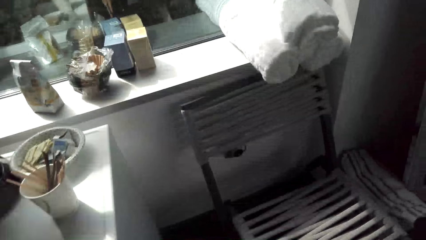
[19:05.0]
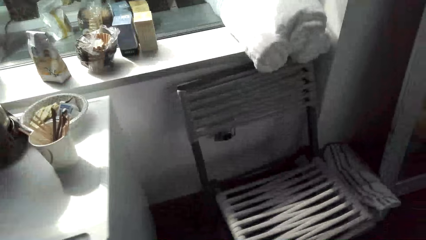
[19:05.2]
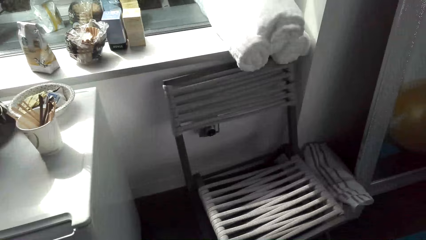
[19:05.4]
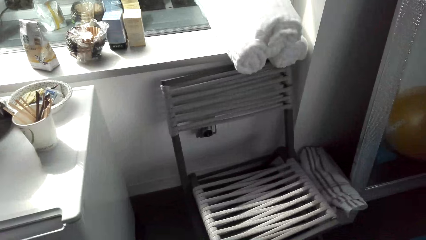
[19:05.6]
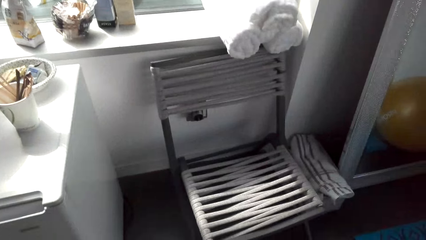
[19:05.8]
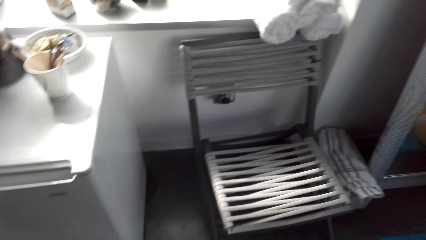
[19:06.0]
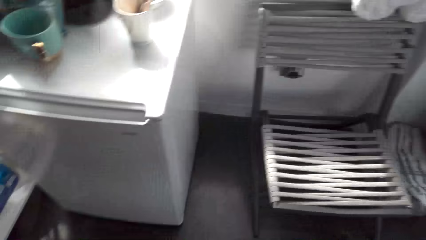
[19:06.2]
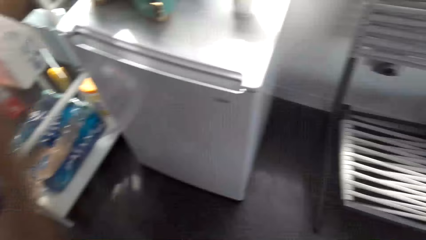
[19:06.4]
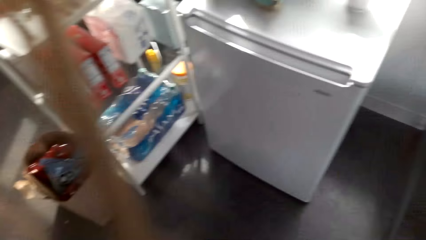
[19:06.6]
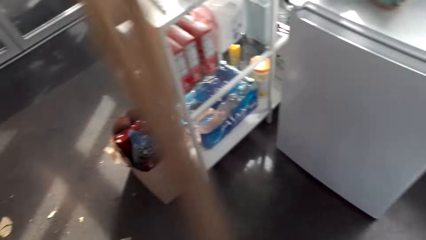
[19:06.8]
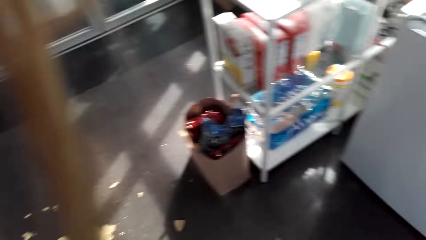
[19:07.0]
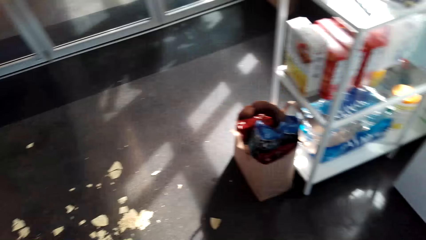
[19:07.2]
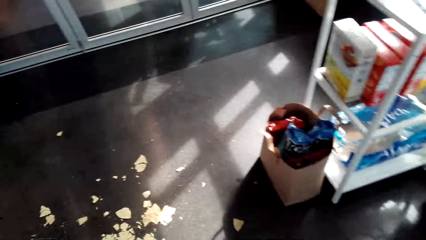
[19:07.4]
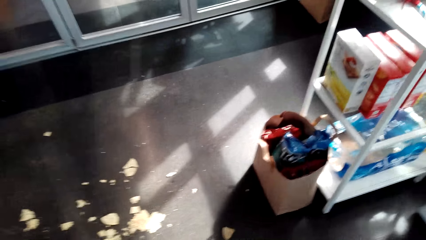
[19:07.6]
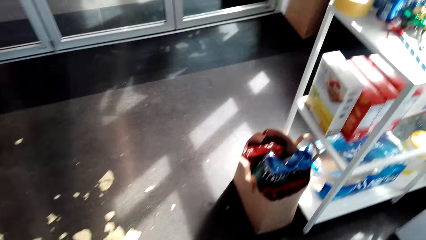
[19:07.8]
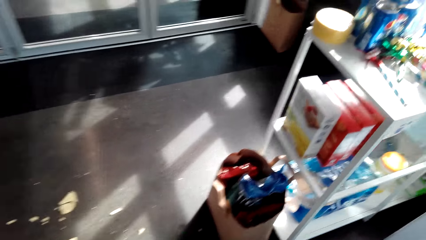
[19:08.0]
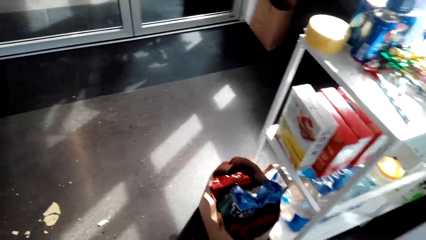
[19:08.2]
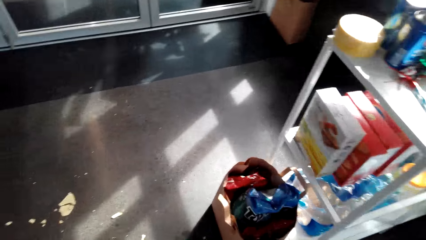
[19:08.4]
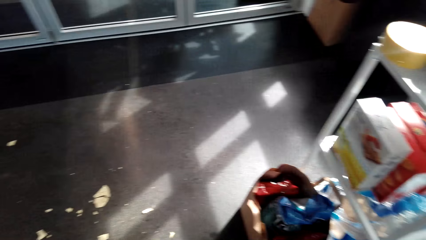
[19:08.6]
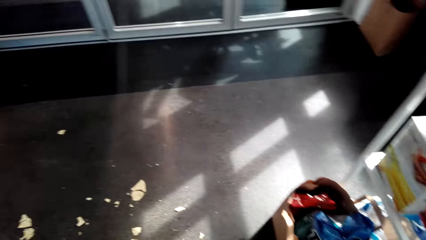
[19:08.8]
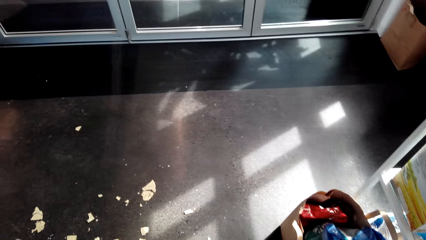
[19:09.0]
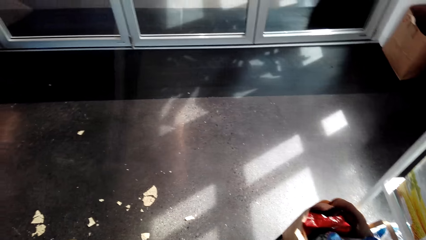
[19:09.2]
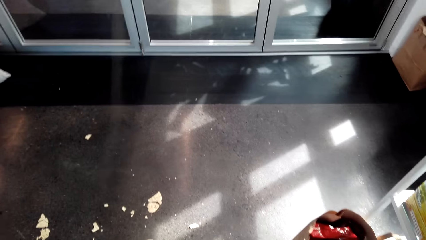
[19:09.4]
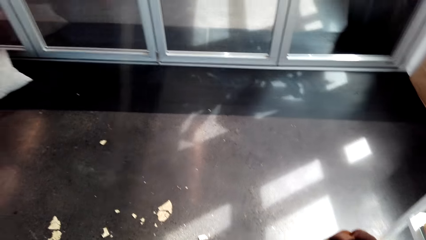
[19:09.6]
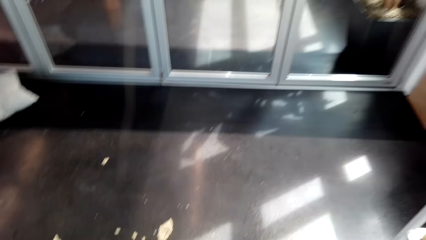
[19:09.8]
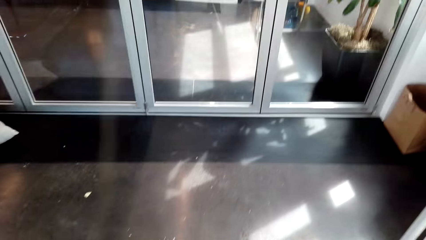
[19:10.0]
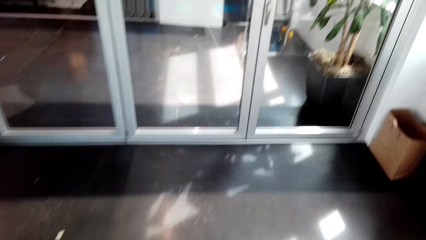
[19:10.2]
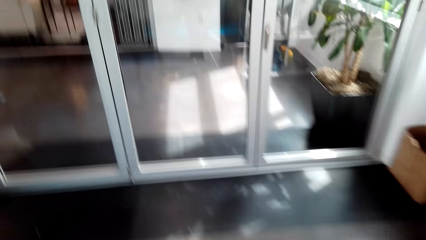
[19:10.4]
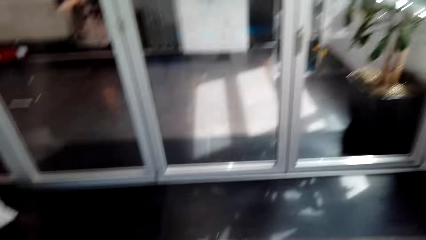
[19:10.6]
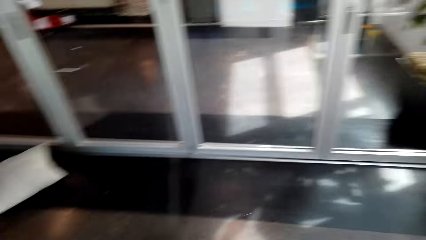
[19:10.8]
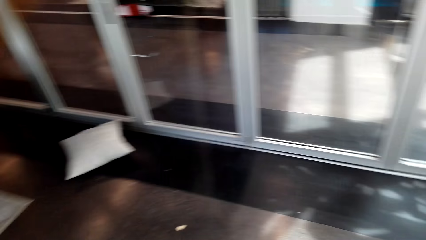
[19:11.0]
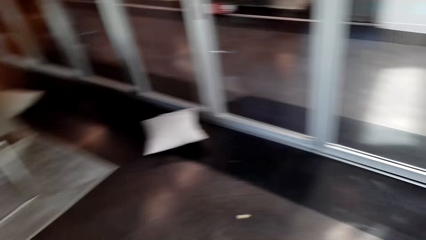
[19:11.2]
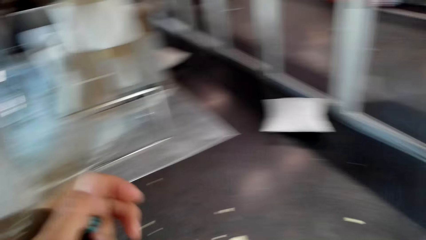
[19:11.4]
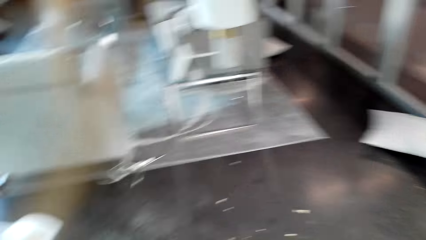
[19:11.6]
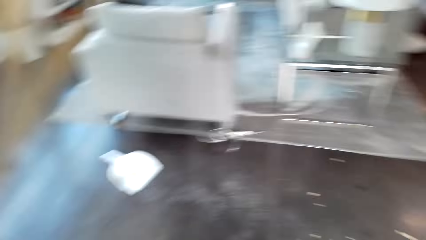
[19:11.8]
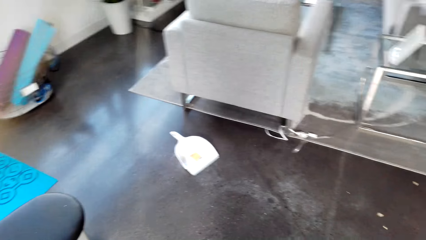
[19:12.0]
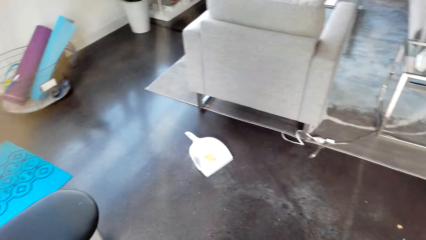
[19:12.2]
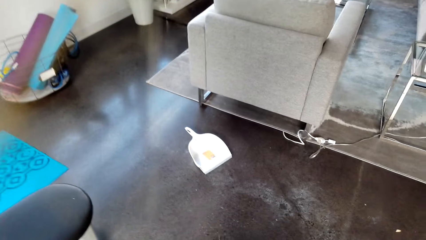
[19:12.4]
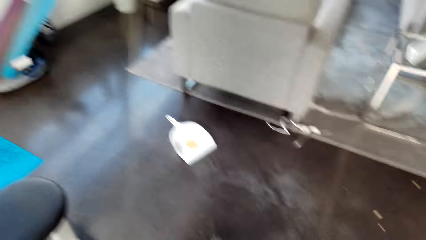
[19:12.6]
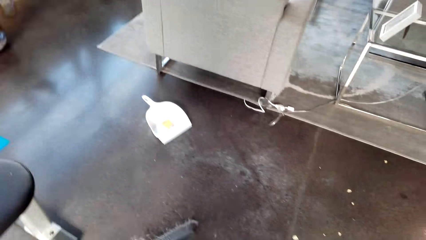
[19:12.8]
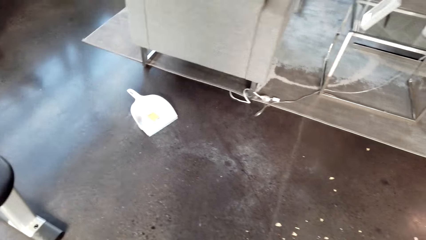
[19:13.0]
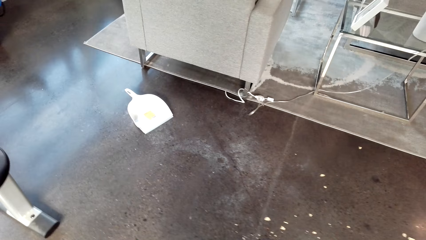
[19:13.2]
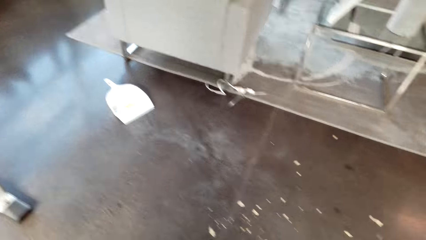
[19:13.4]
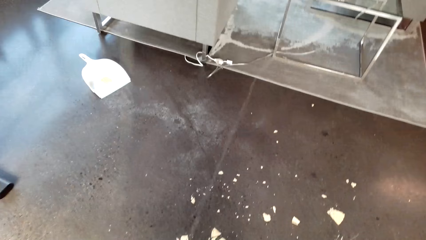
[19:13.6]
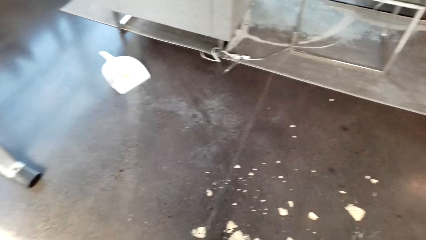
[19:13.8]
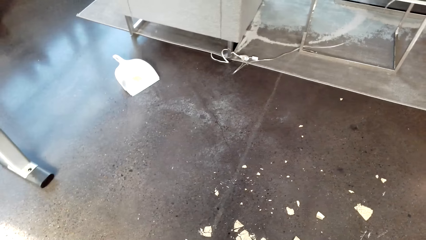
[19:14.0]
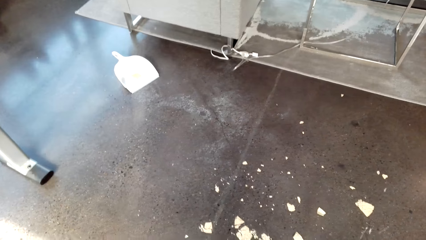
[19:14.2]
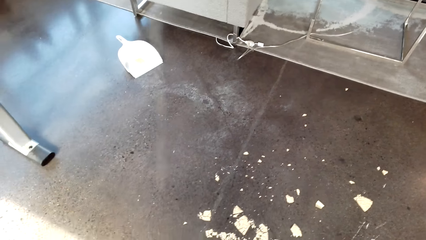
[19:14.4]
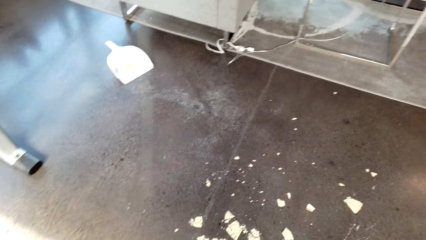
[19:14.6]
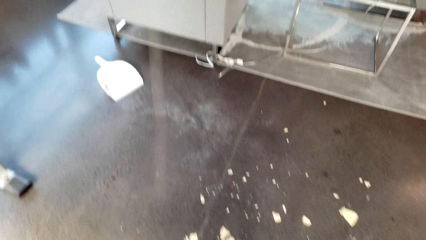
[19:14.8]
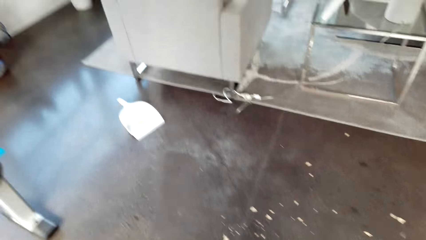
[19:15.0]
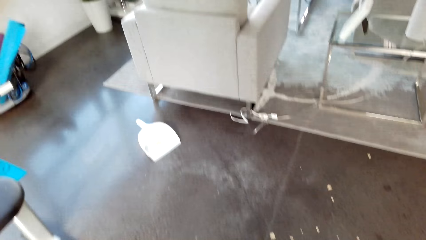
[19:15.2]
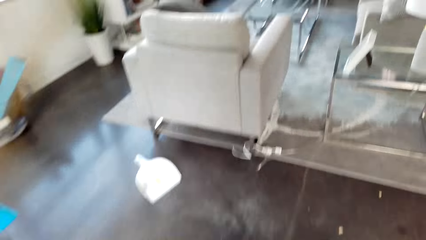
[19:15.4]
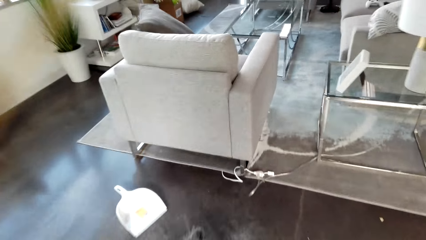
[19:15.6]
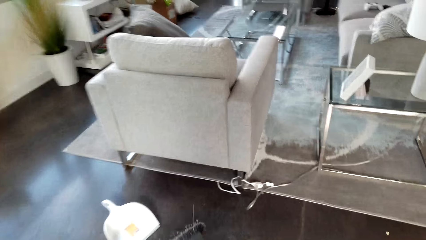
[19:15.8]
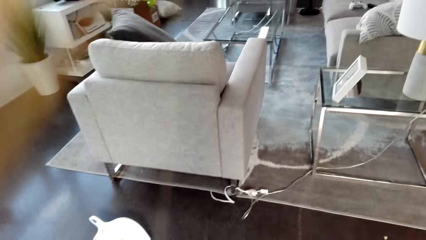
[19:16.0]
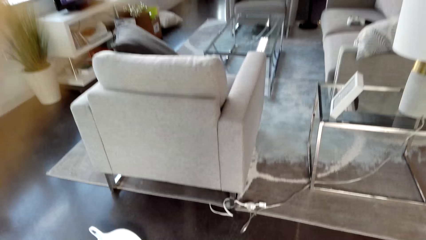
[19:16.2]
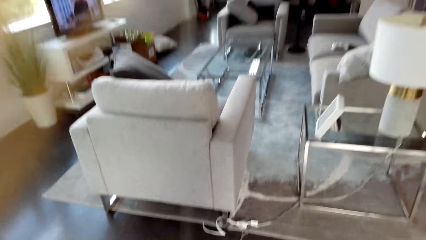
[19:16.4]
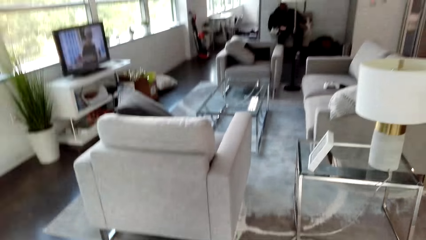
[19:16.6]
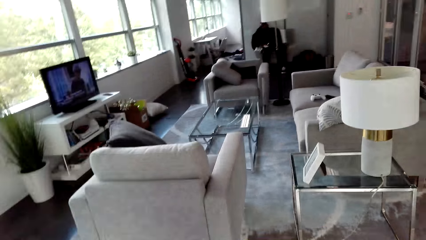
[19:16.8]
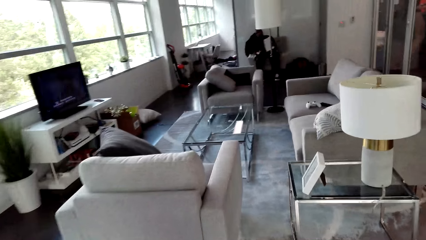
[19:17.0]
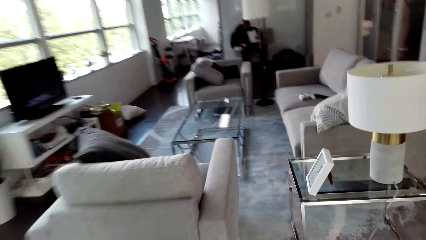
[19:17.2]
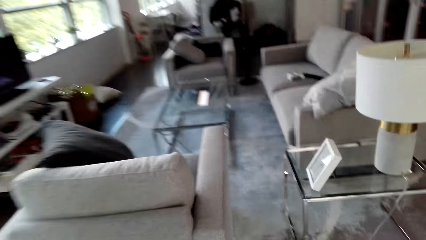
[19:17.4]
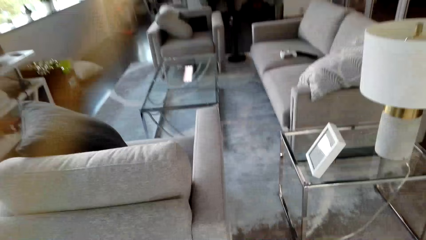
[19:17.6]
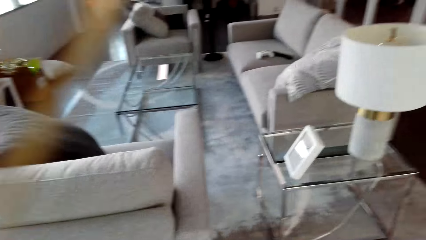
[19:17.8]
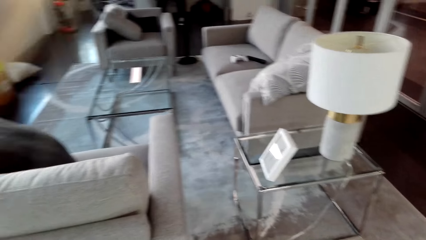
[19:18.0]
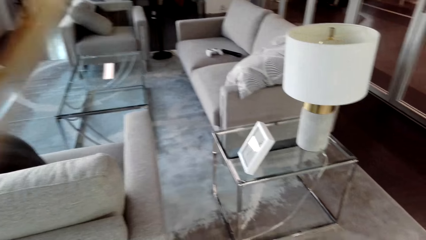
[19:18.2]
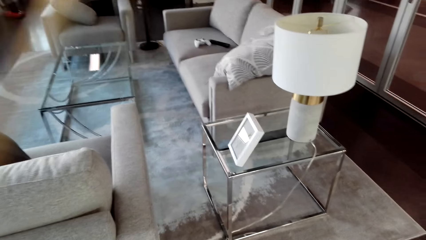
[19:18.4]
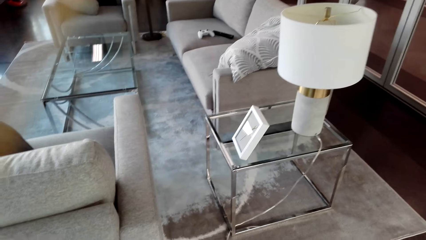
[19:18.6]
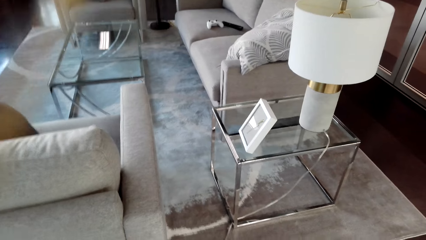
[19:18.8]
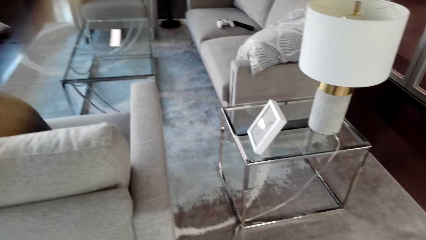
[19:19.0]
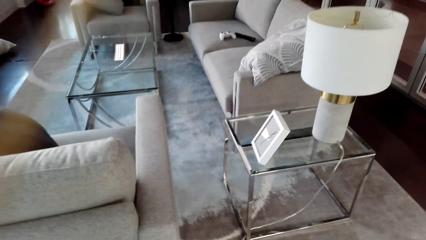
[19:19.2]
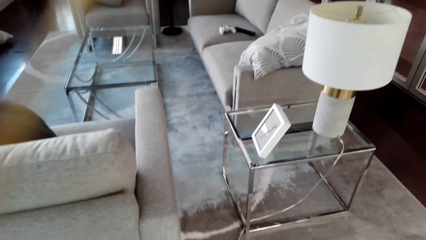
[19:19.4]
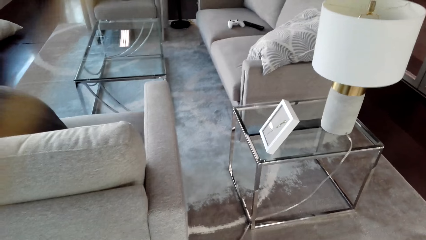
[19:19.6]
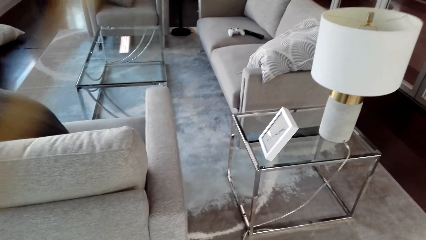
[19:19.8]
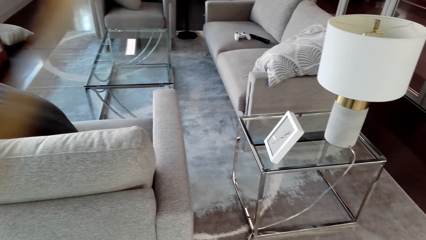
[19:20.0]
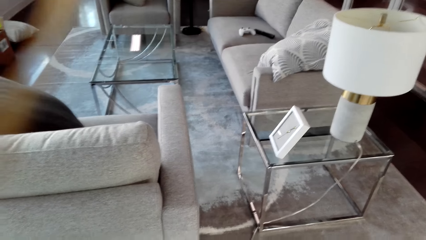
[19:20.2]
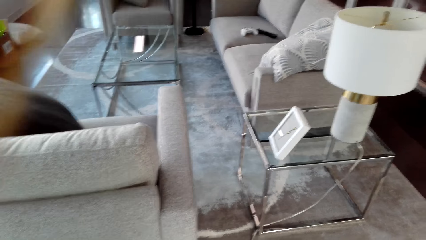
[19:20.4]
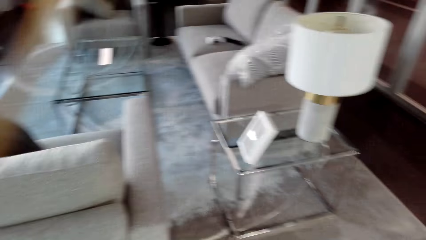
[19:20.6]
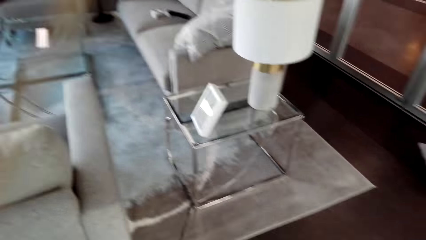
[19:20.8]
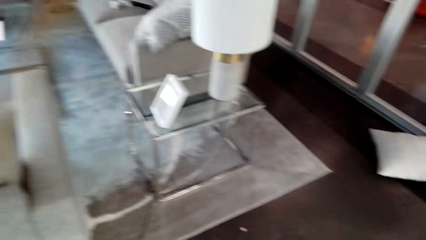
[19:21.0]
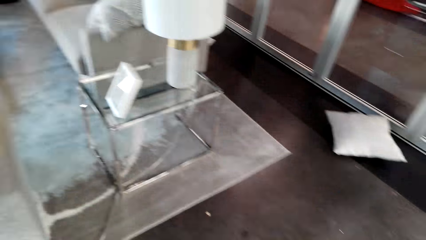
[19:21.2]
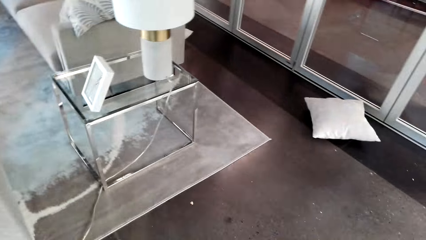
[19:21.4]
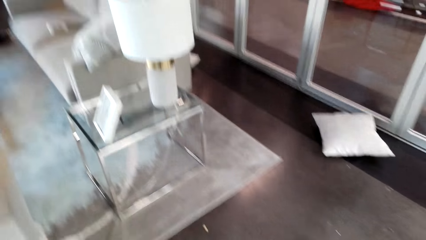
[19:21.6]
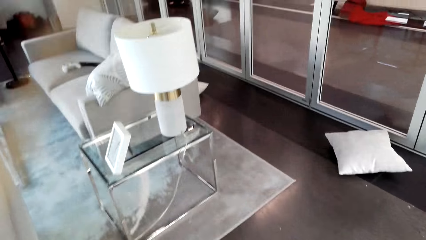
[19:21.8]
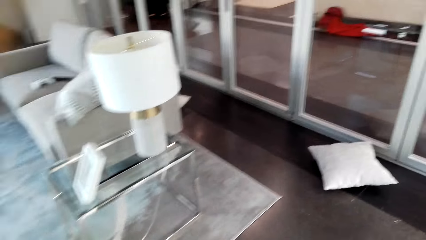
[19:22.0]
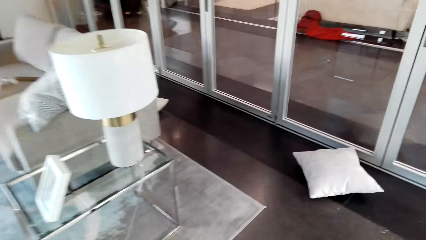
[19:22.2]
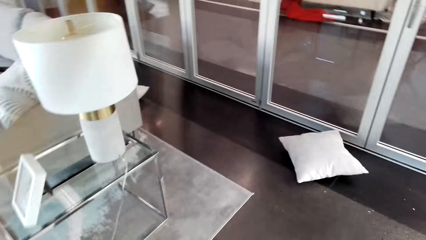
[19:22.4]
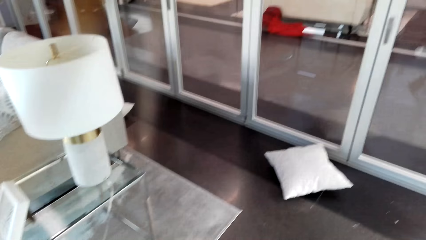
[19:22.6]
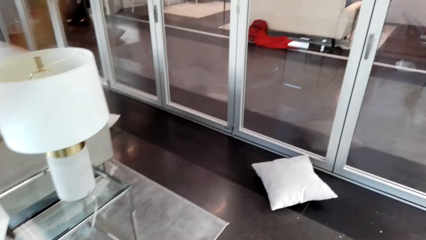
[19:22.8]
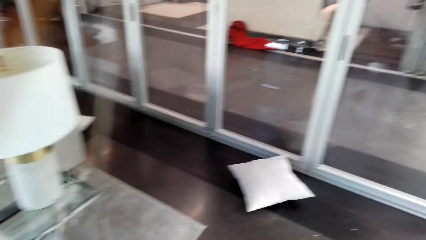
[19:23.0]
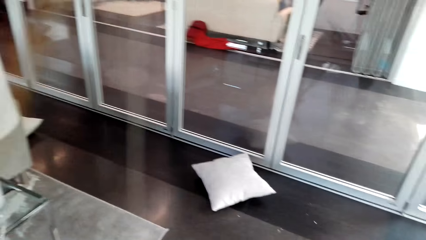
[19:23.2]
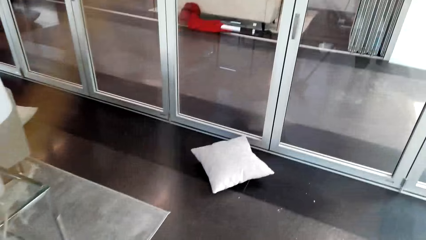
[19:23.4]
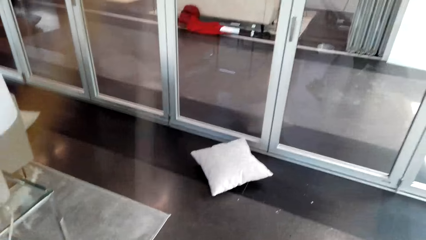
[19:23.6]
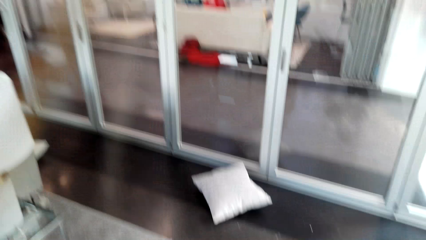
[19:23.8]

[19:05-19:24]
The camera wearer swipes the floor.
